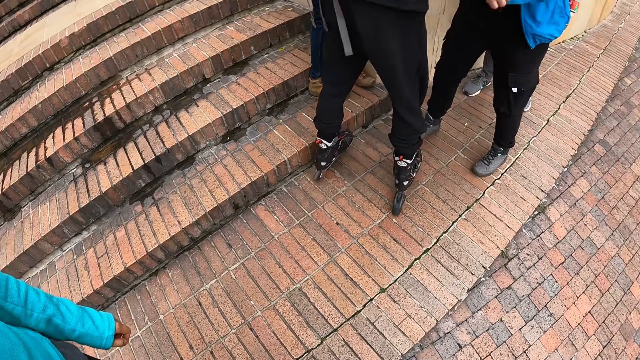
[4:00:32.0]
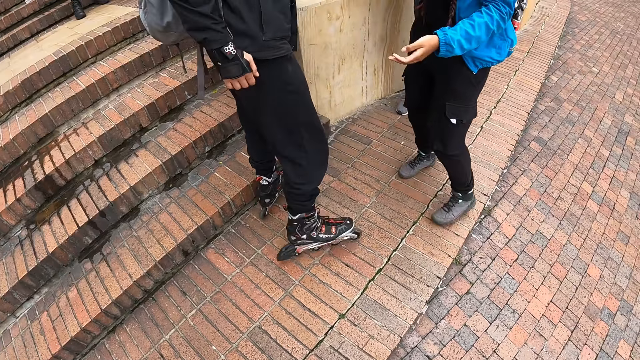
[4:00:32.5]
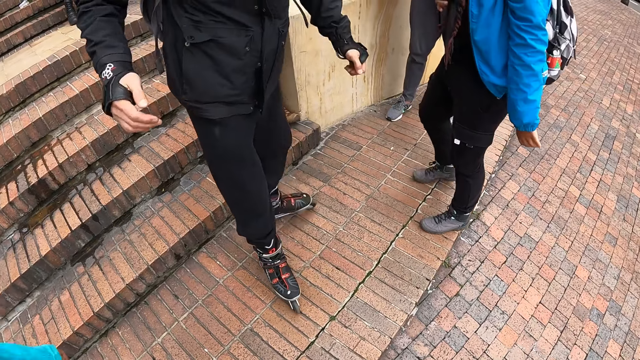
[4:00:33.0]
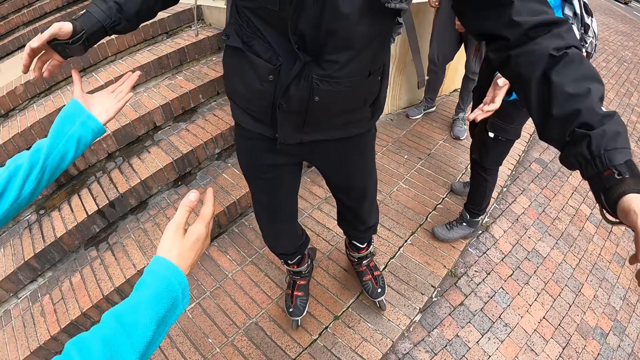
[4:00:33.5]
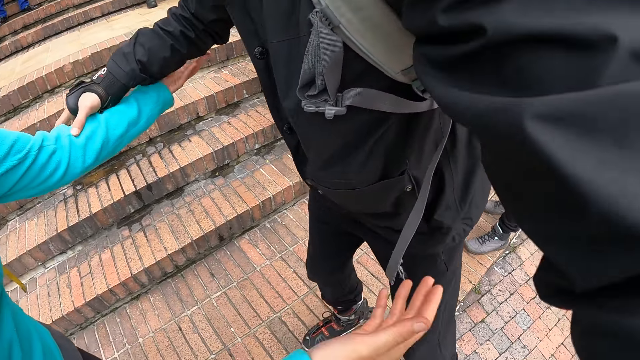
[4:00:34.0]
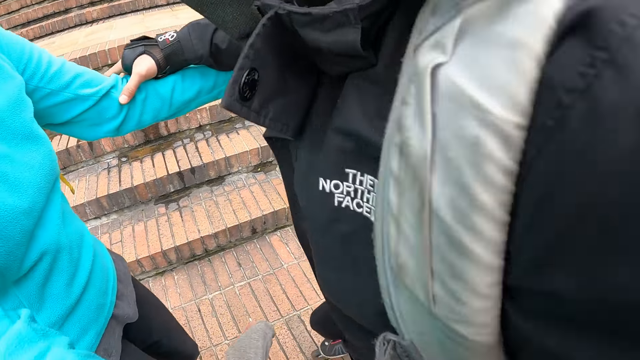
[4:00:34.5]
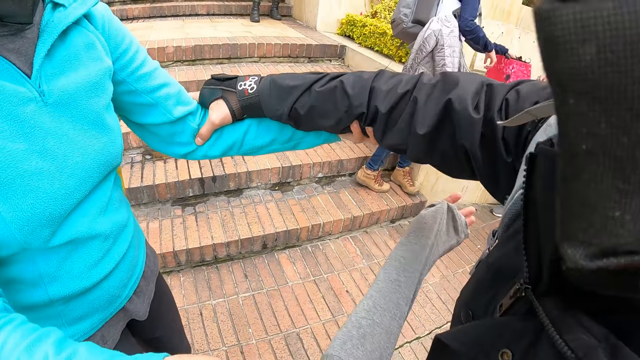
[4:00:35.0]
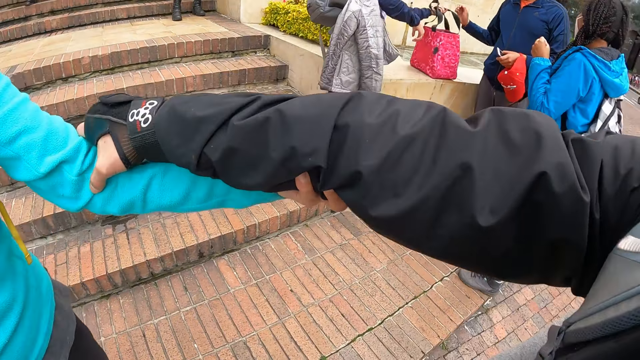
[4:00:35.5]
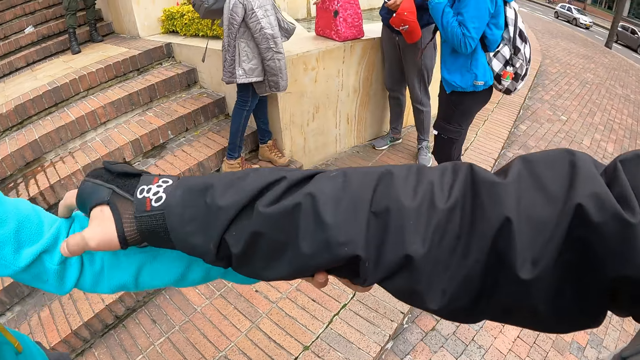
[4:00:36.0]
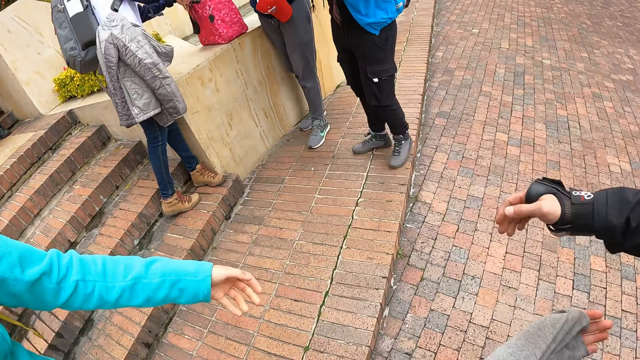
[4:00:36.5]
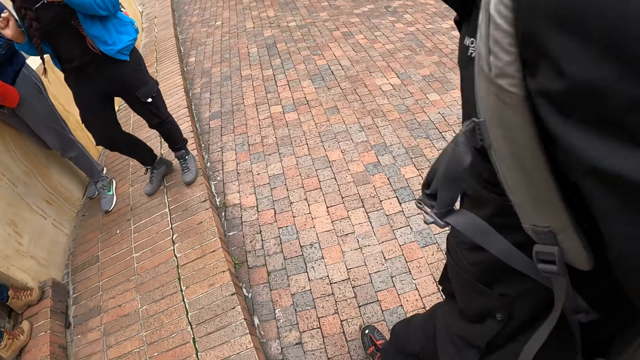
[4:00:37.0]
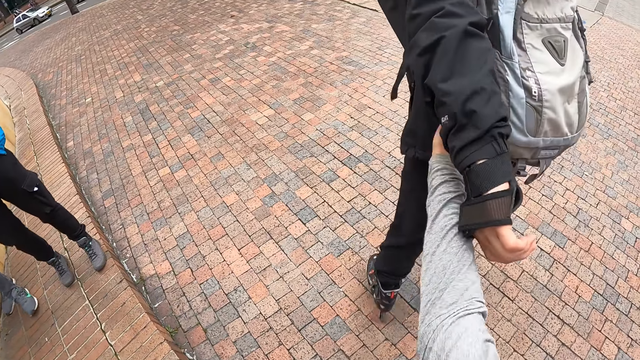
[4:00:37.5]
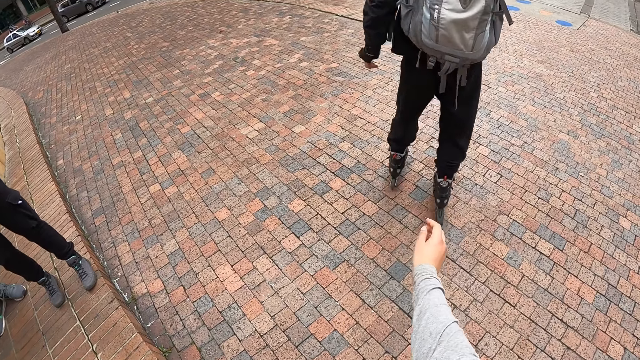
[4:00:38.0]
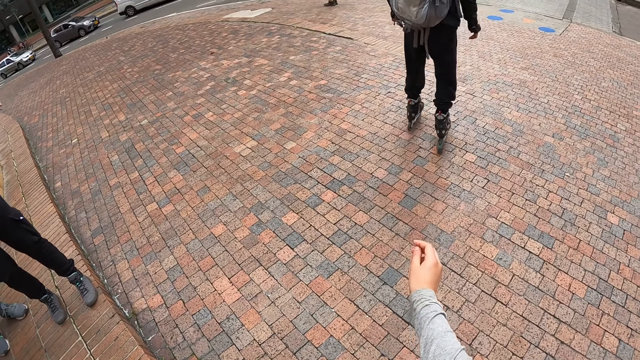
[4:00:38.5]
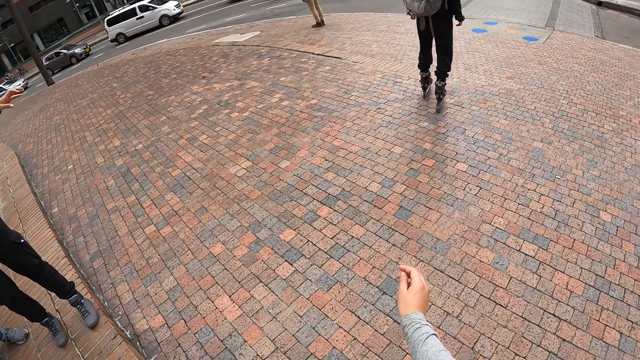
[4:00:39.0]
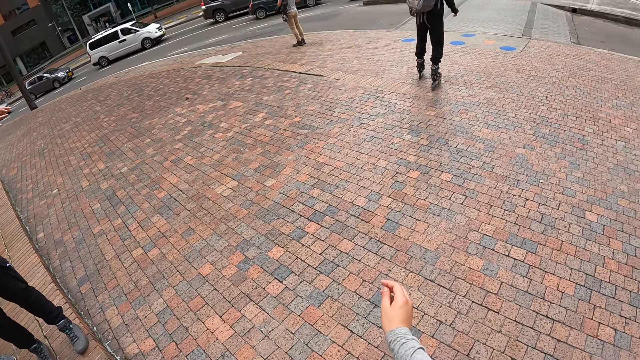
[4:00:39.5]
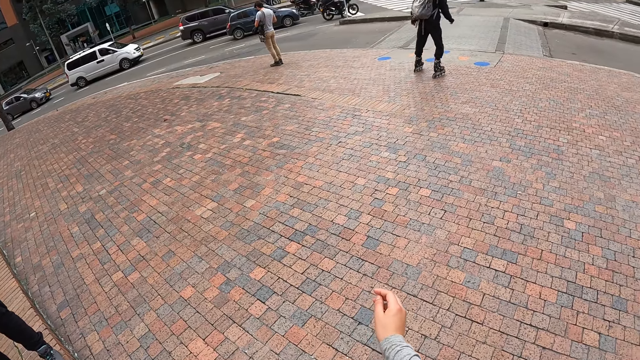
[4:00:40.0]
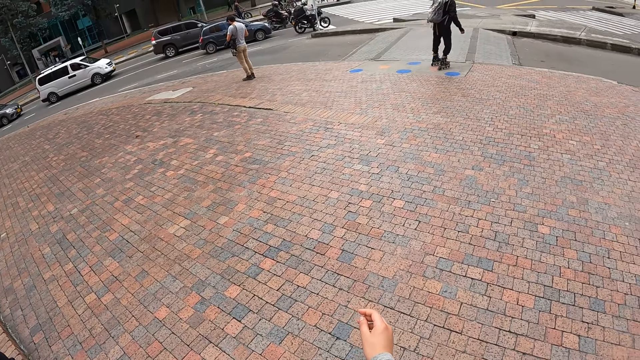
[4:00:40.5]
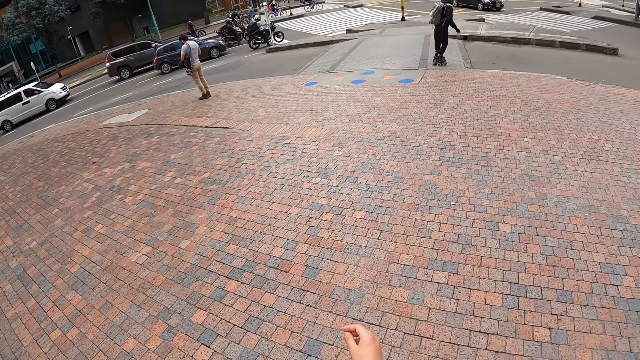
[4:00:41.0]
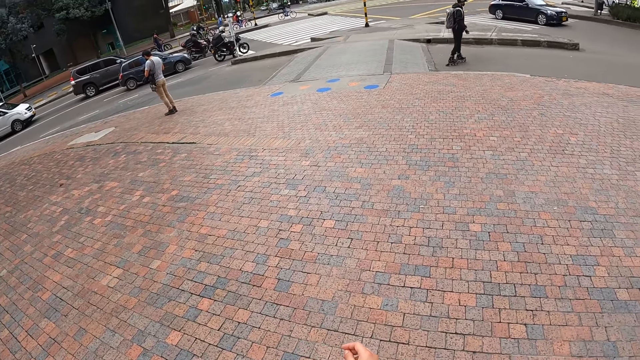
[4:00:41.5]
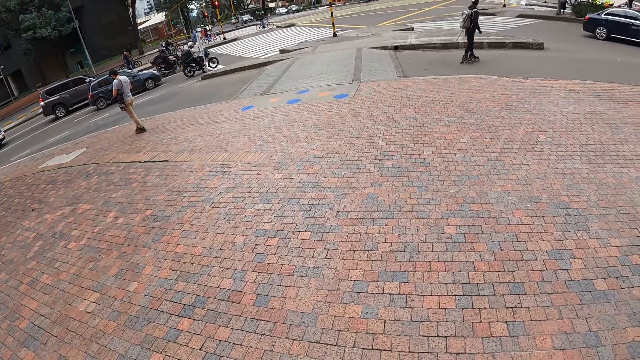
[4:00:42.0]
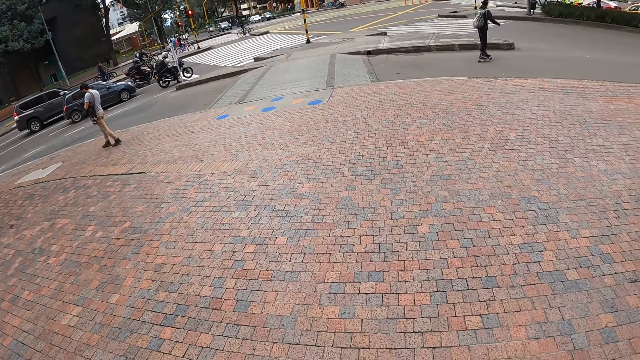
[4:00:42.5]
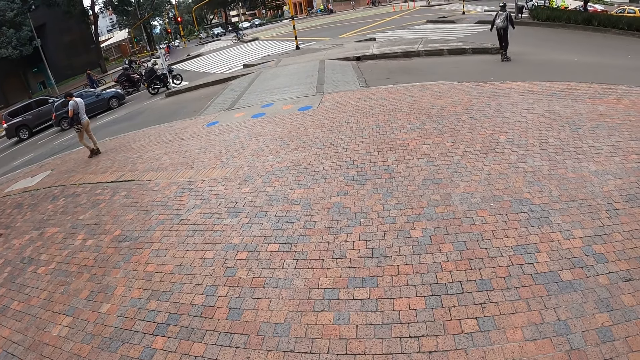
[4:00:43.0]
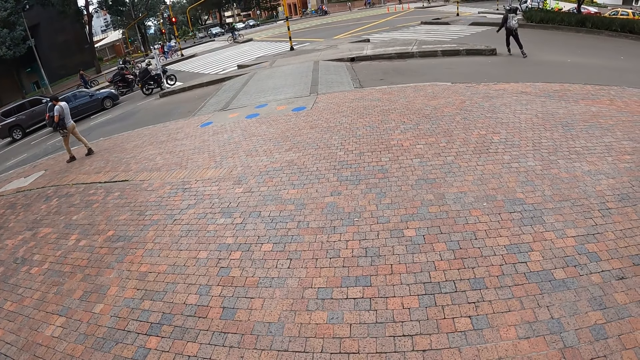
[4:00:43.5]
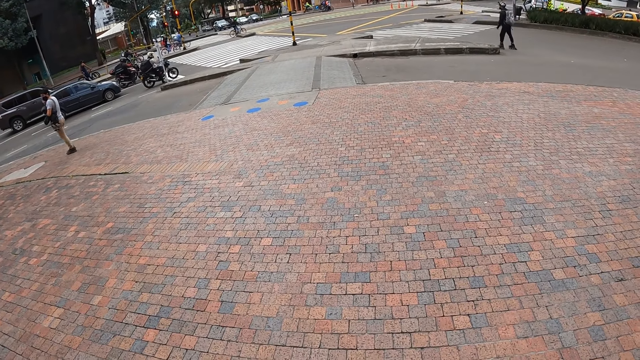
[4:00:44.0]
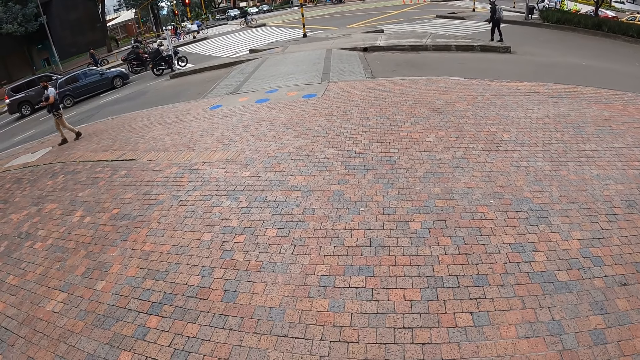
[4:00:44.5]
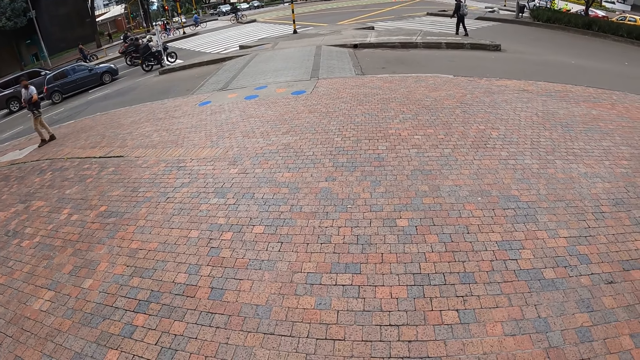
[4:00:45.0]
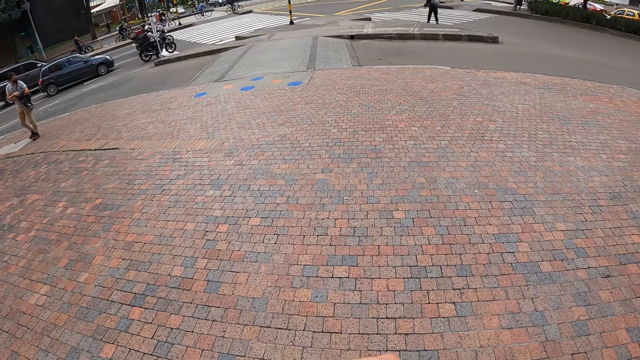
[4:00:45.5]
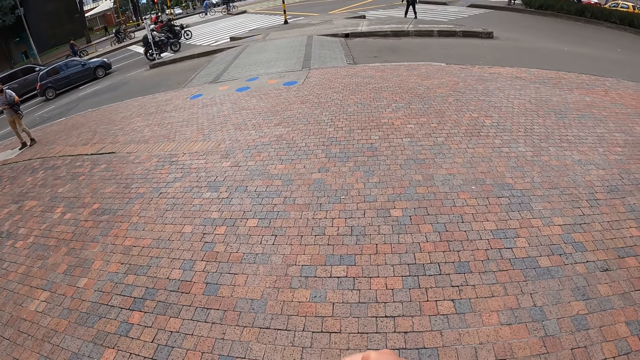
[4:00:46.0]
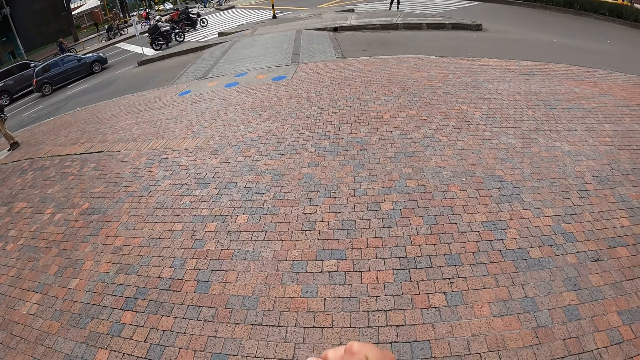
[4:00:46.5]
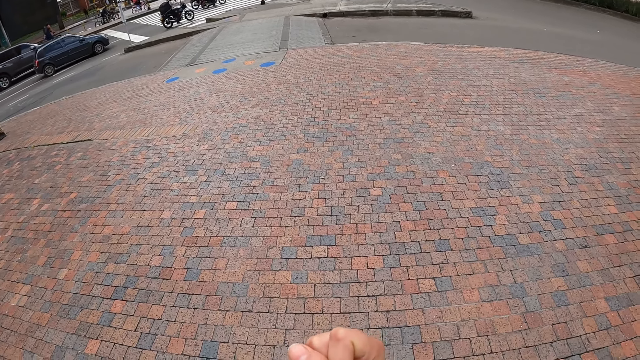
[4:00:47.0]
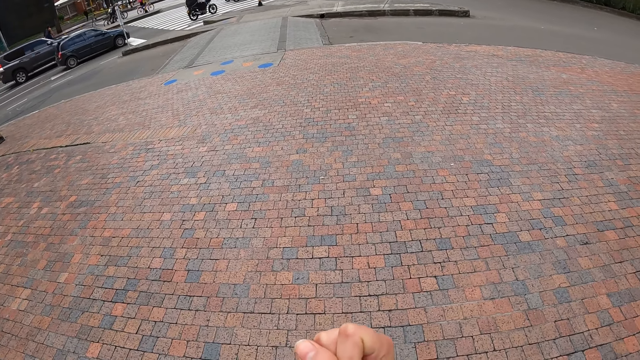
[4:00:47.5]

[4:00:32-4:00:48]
A woman holds a man's right hand with her left hand. The man hugs the camera wearer. The man skates down the road. The camera wearer looks at the man.

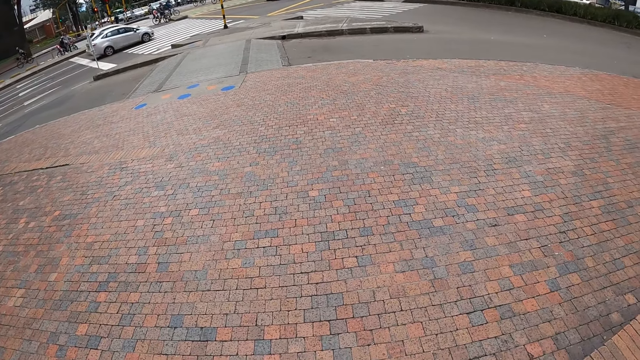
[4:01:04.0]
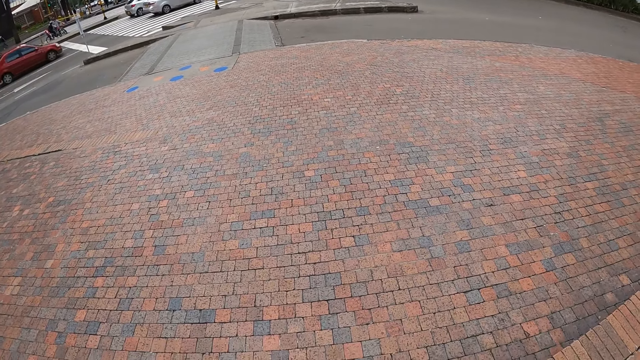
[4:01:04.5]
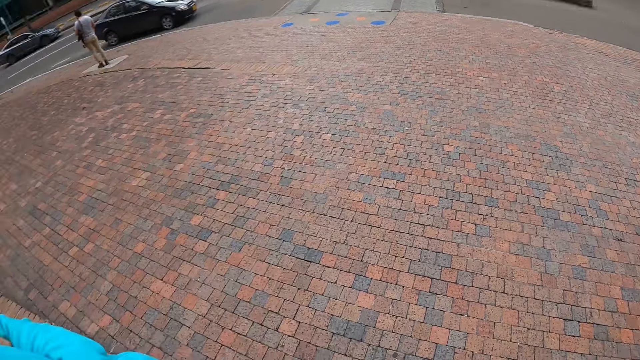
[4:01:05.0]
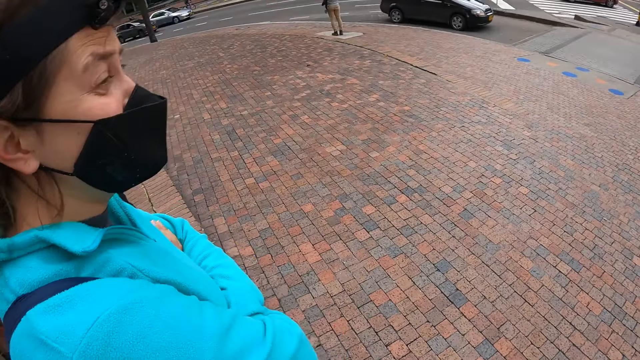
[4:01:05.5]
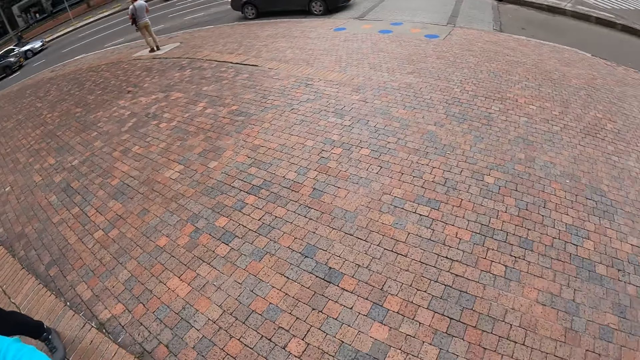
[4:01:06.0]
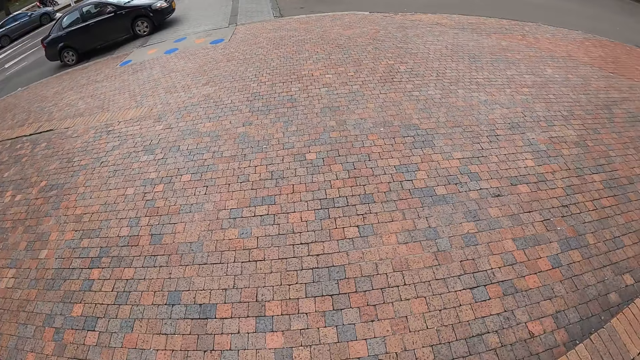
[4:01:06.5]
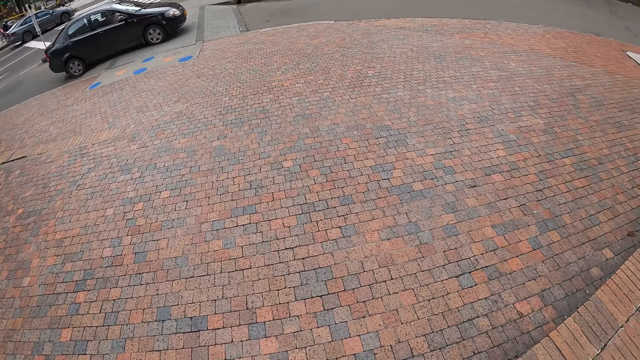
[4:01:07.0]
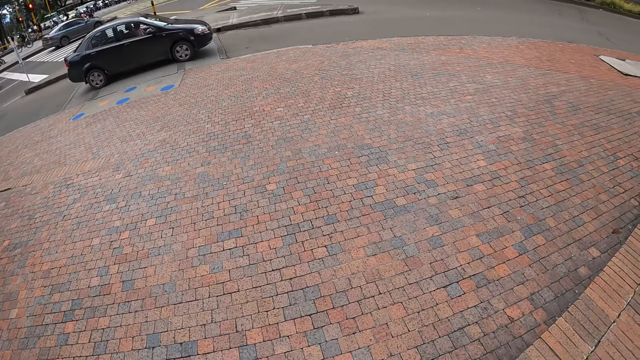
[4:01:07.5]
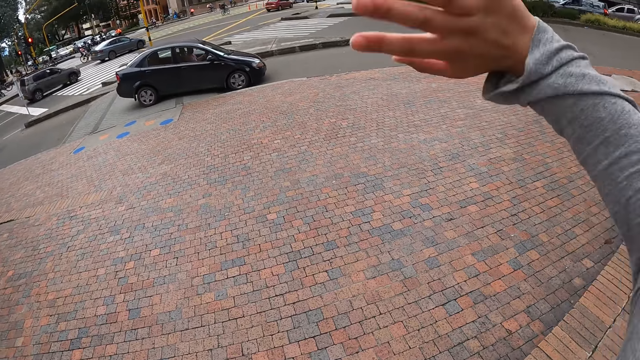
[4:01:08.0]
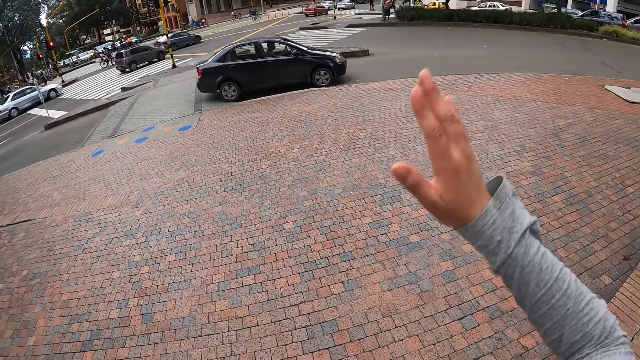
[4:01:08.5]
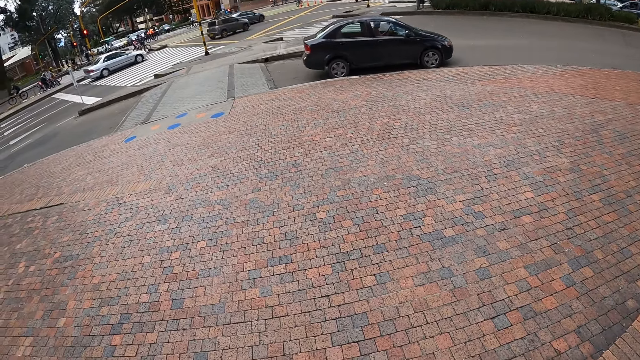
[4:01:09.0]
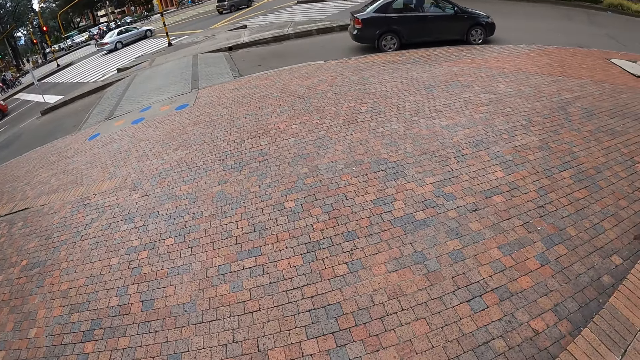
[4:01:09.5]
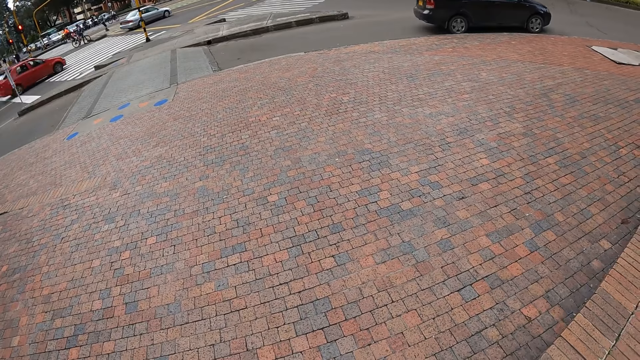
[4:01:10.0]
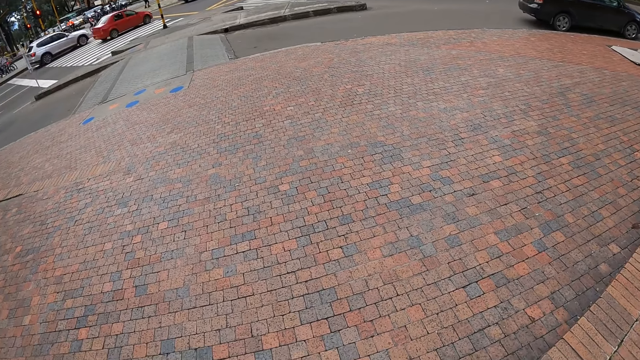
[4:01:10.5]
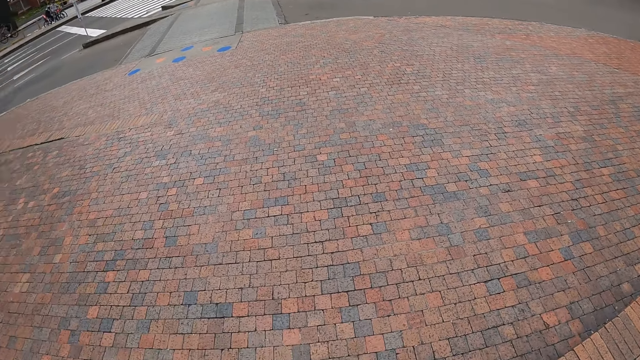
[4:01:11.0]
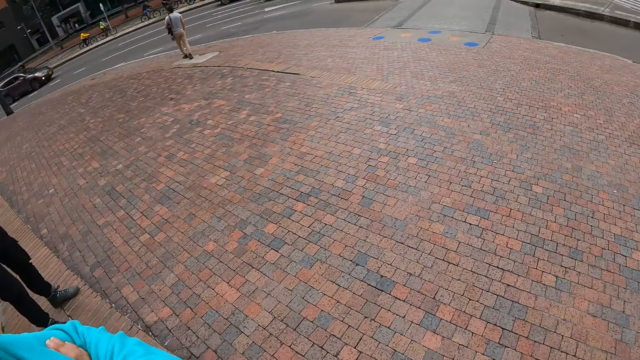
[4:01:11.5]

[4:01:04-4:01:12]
The camera wearer looks around. She waves her right hand.
